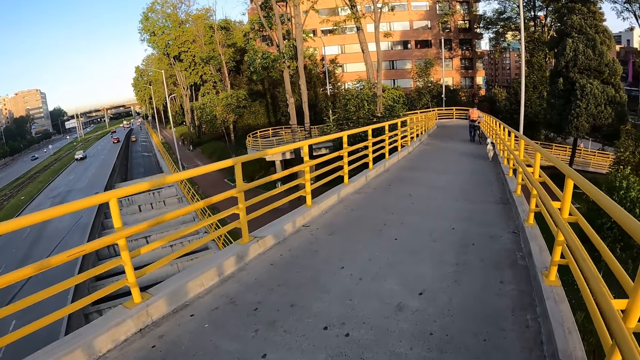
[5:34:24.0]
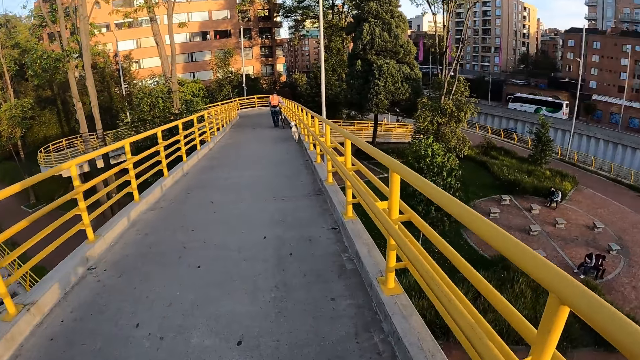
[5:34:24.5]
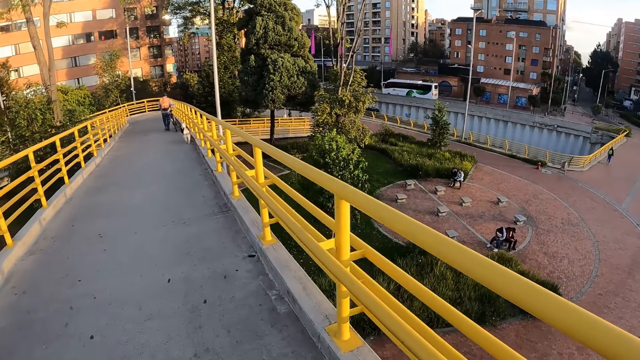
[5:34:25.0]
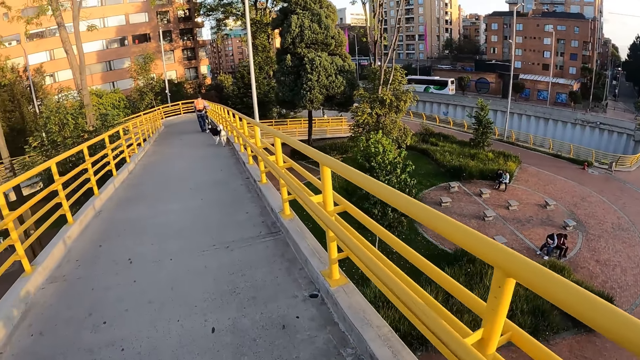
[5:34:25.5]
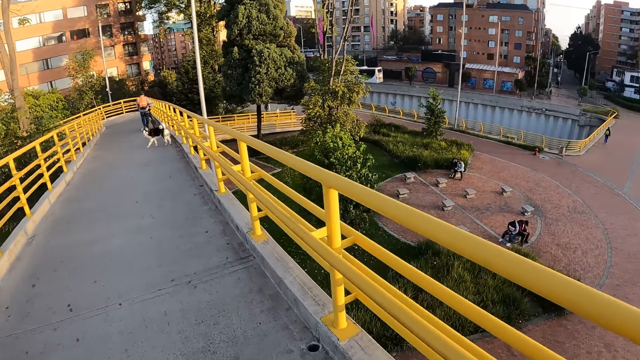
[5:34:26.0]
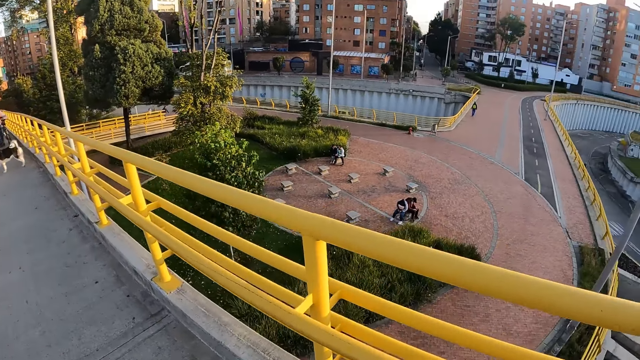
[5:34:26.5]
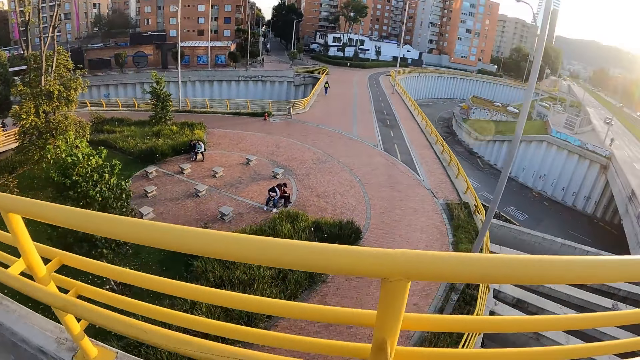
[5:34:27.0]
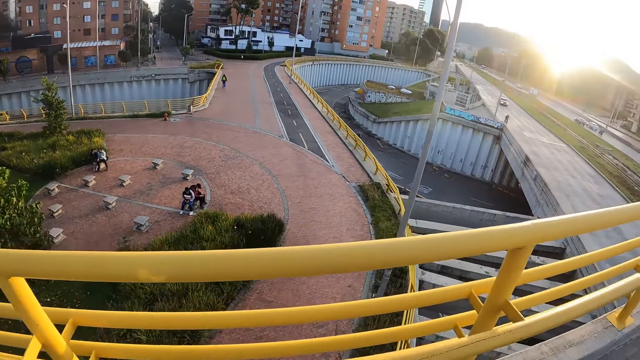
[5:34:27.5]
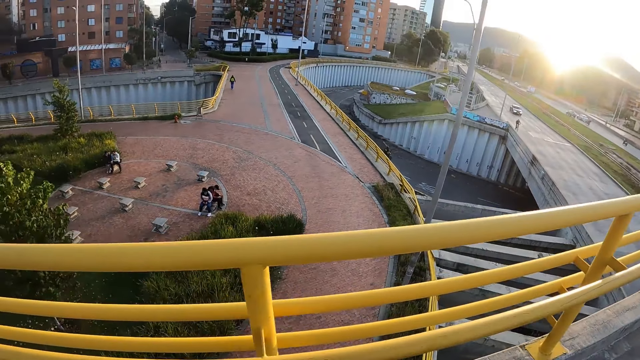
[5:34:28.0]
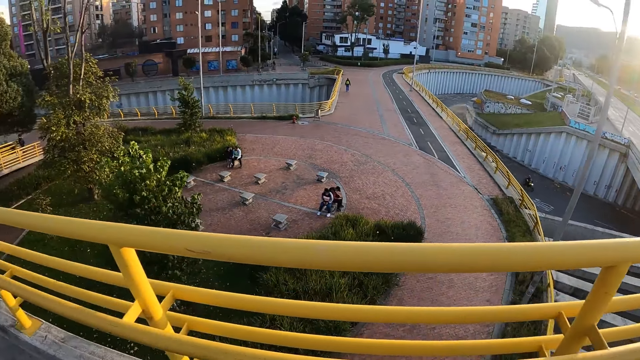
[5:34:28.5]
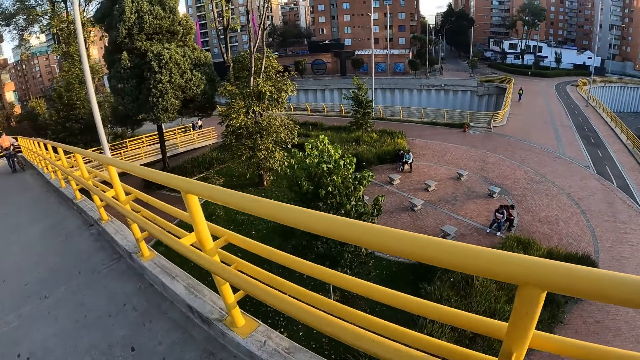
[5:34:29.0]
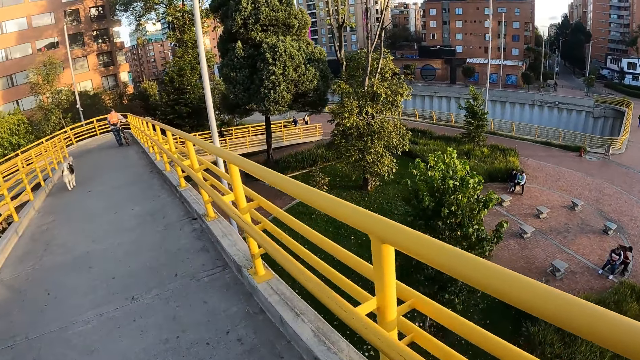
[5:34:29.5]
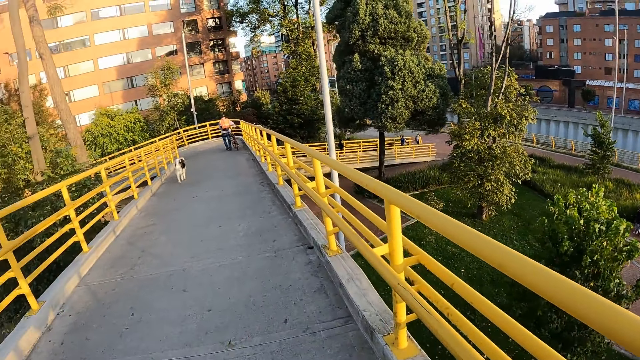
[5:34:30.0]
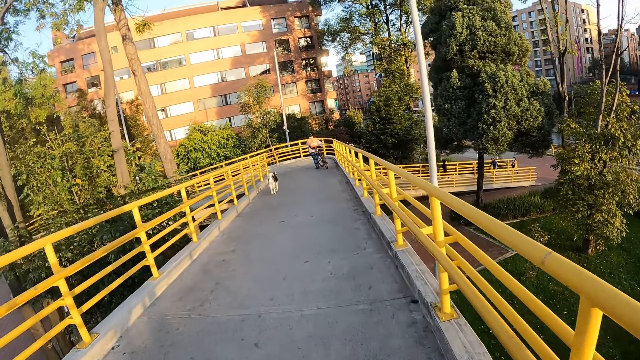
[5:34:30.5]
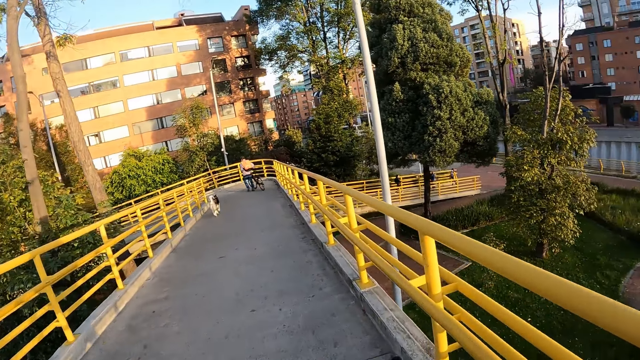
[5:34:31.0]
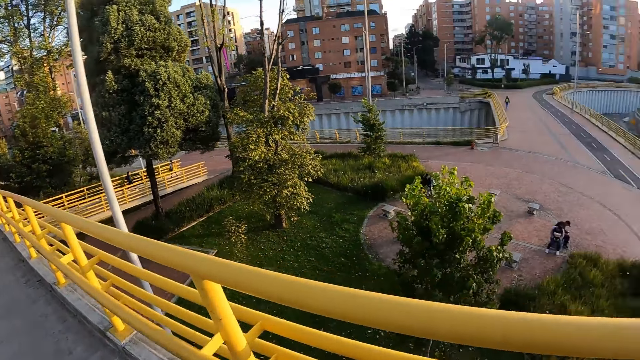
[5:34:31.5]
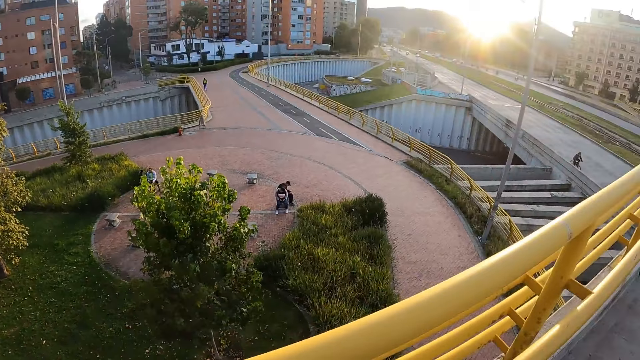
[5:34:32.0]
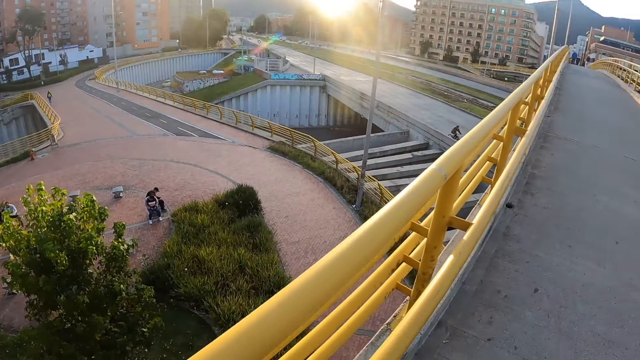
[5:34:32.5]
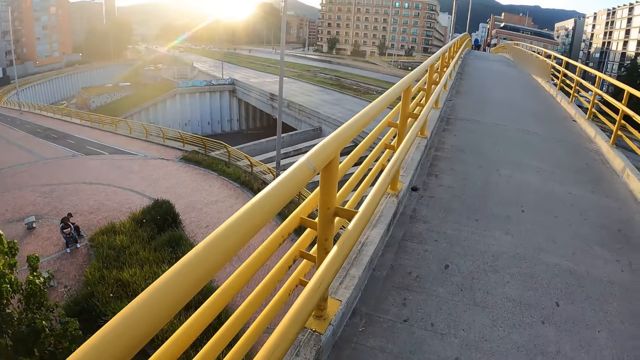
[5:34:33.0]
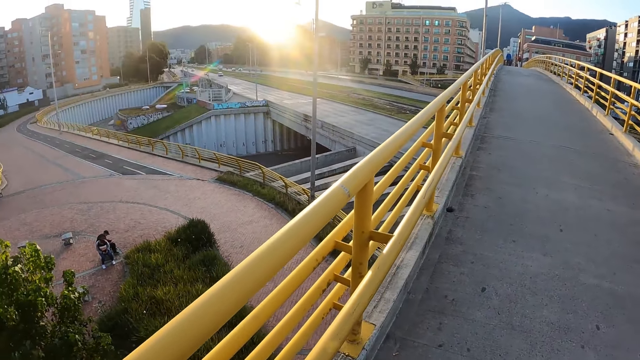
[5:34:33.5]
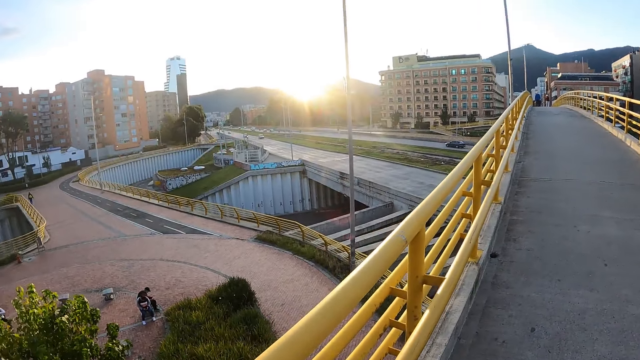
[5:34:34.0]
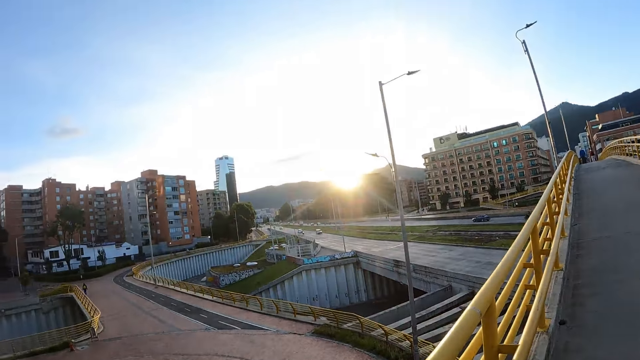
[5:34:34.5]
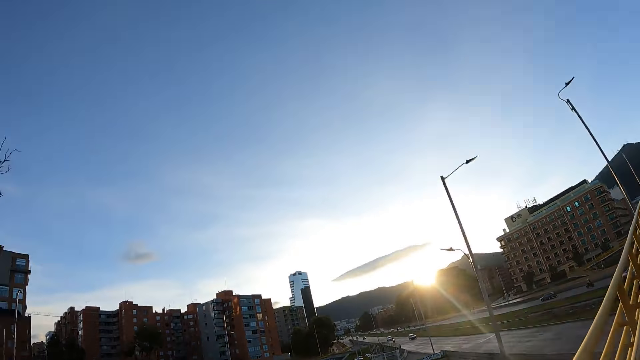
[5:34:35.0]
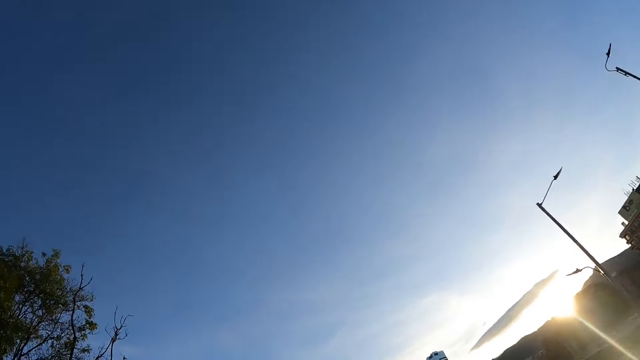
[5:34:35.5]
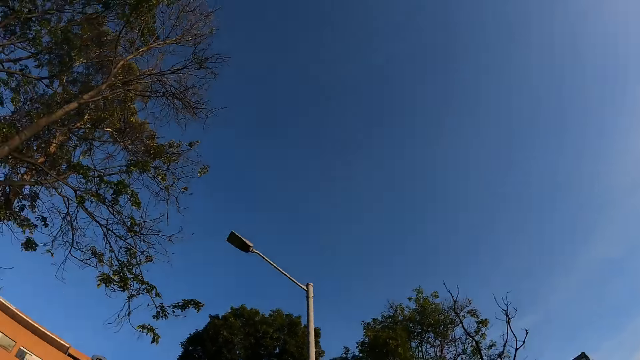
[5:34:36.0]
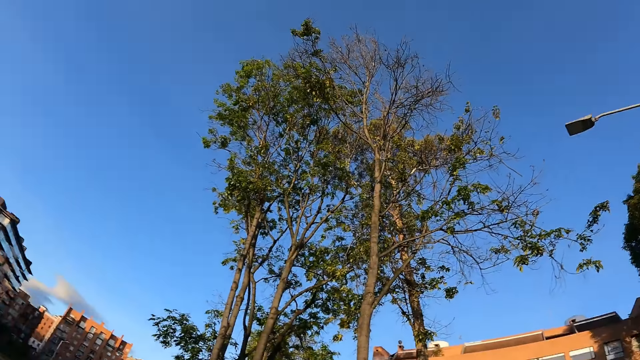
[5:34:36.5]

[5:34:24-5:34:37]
The camera wearer looks around. They walk around on the bridge. They look around. They walk around on the bridge. They look around.

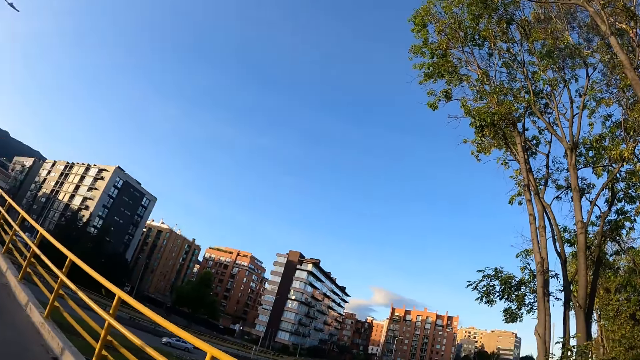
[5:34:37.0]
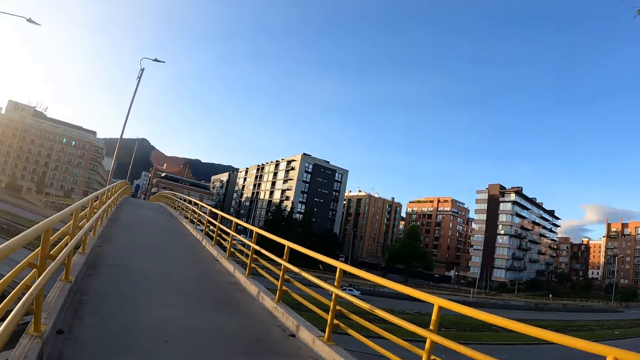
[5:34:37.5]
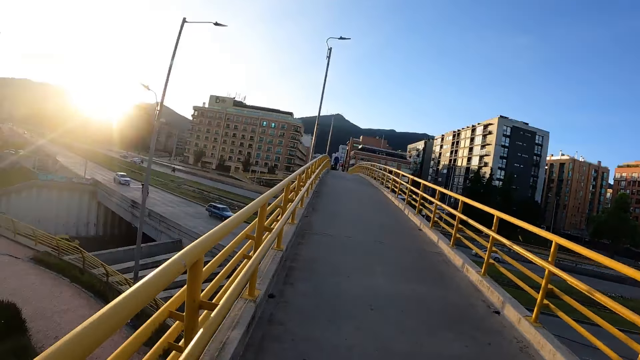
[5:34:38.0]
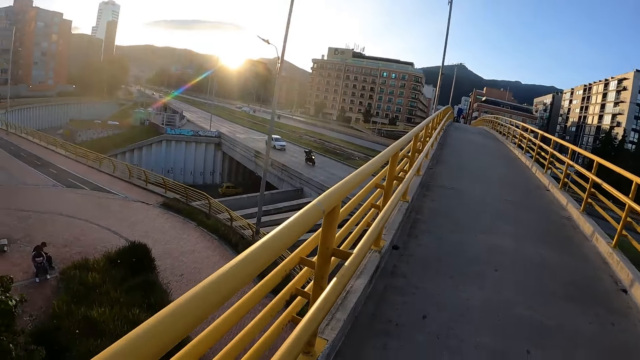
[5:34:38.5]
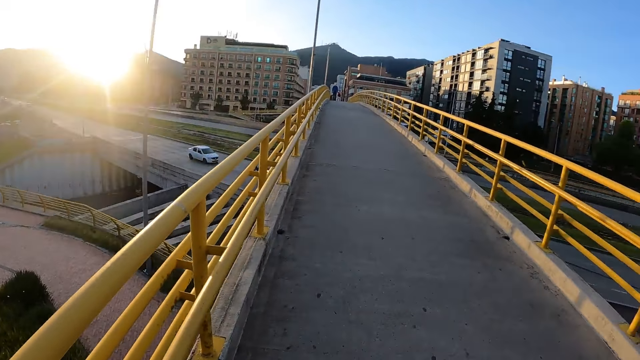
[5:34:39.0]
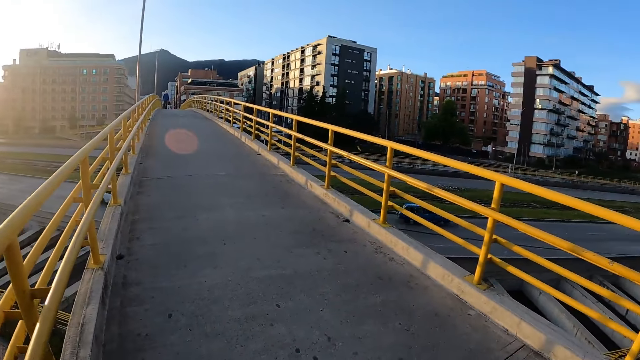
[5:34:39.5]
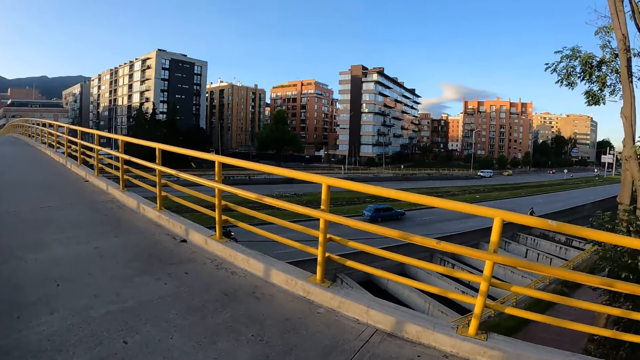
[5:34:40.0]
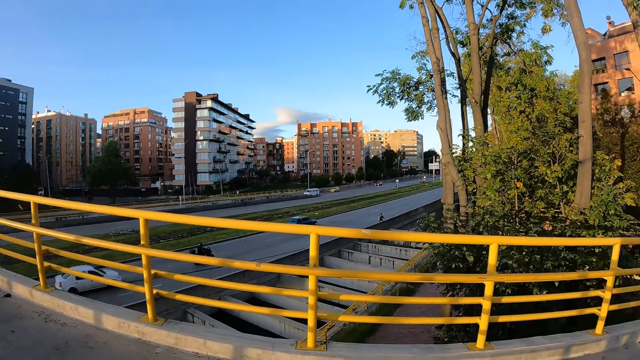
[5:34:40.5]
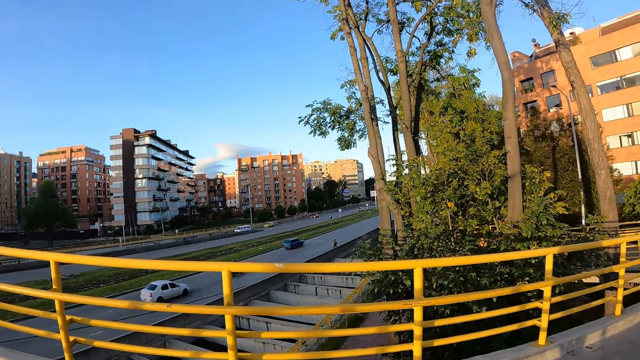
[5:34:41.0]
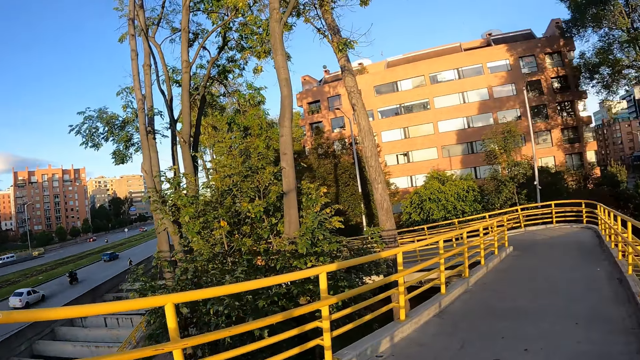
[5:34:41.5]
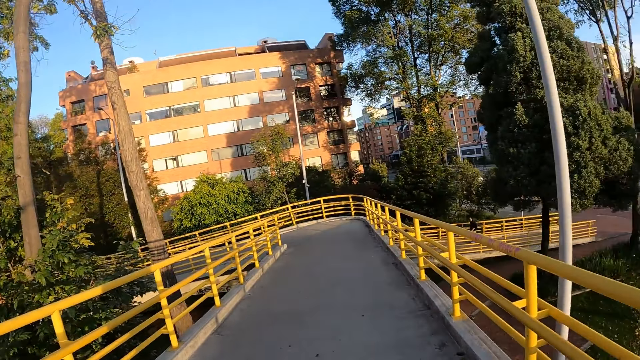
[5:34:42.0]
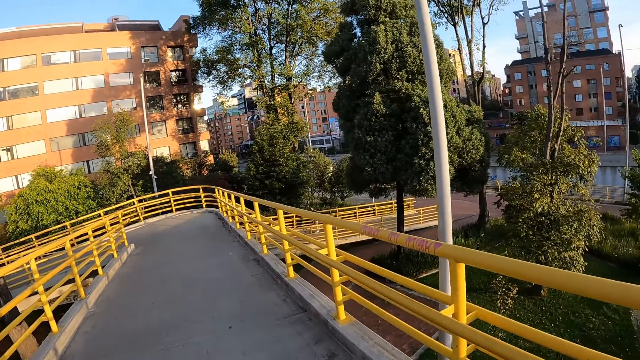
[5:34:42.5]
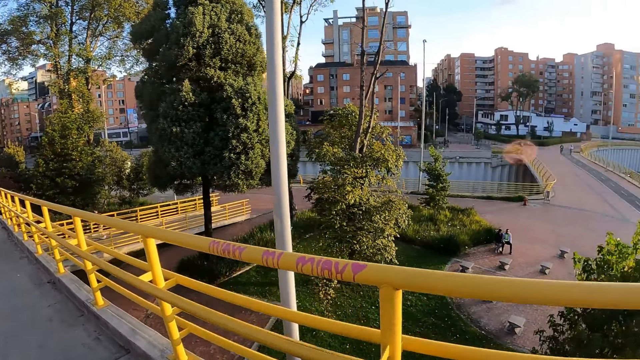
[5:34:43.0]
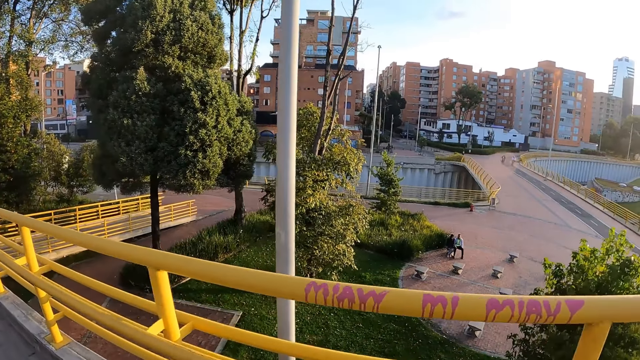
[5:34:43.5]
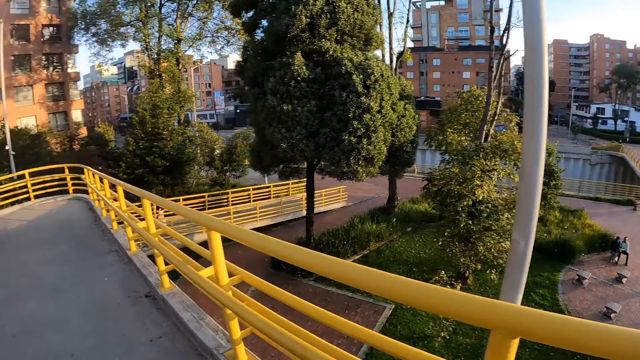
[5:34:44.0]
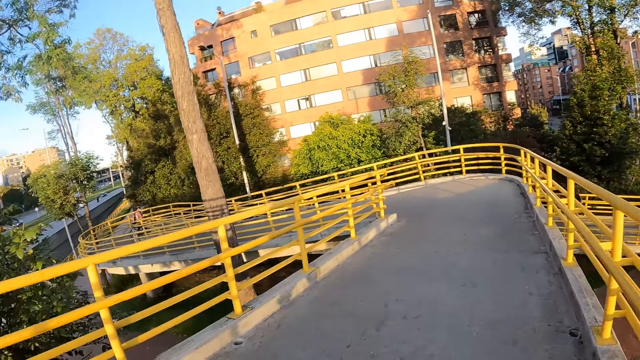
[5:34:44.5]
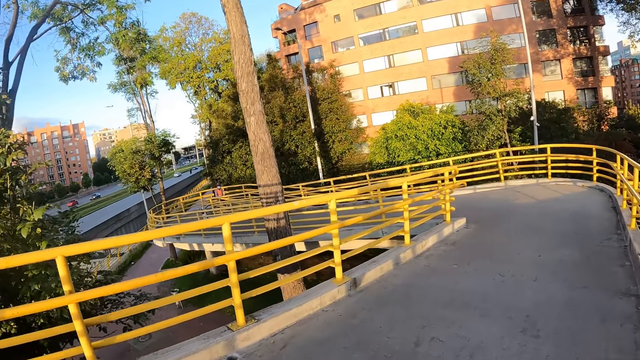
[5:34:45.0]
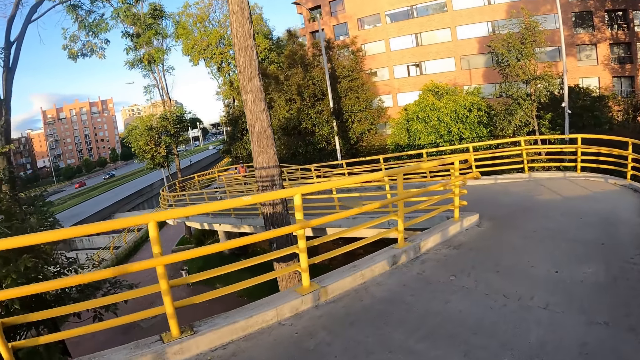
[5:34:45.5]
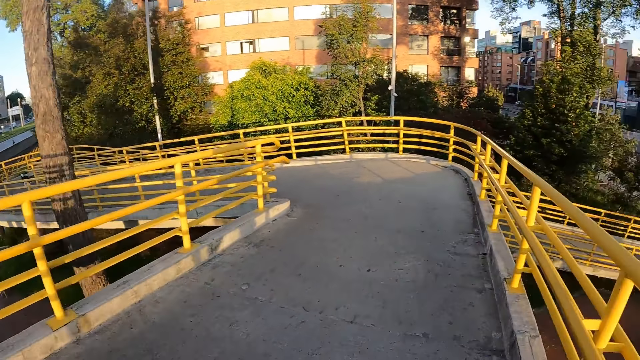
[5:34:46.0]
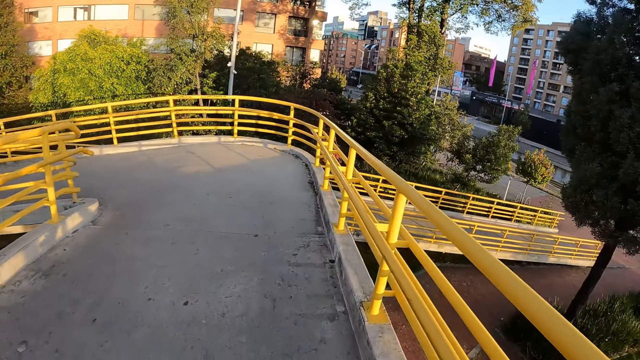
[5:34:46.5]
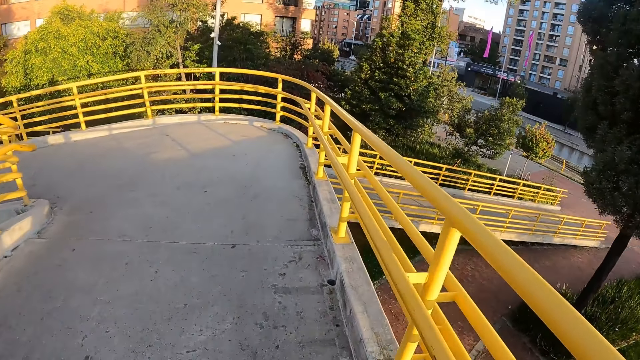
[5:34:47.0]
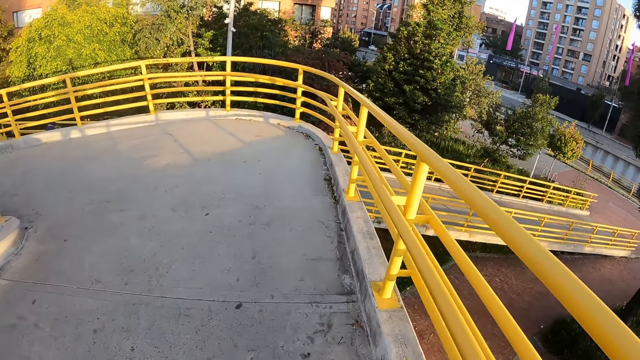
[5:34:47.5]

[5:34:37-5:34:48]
The camera wearer walks around on the bridge.
